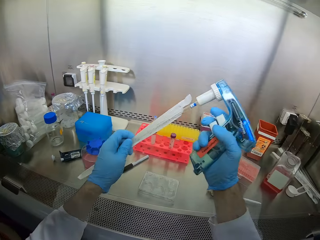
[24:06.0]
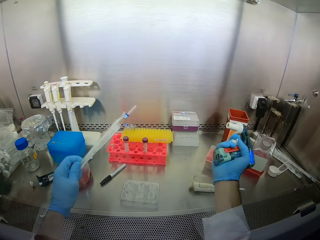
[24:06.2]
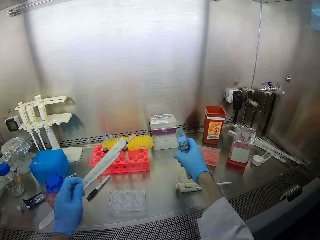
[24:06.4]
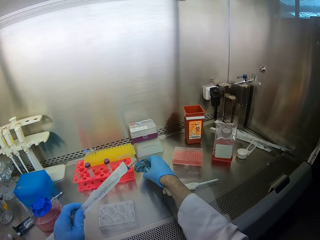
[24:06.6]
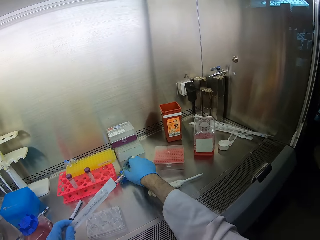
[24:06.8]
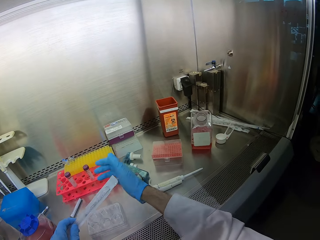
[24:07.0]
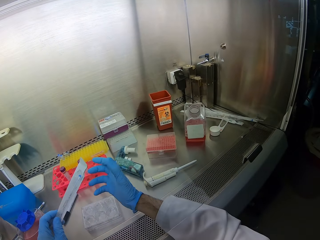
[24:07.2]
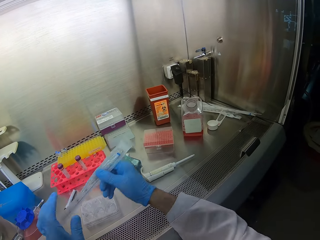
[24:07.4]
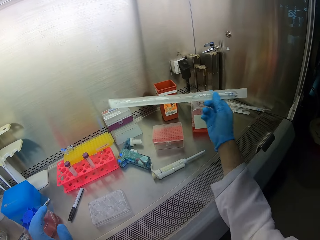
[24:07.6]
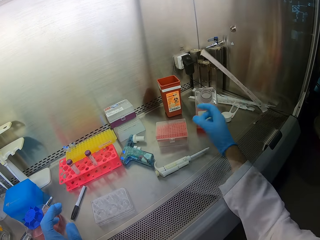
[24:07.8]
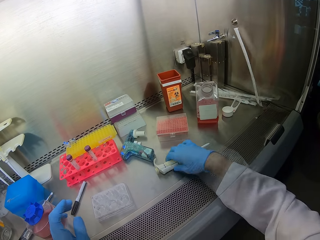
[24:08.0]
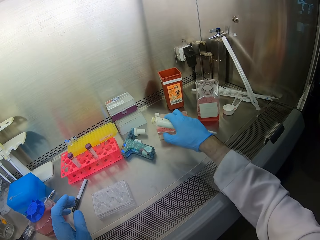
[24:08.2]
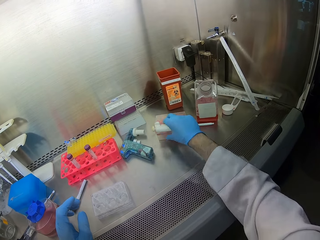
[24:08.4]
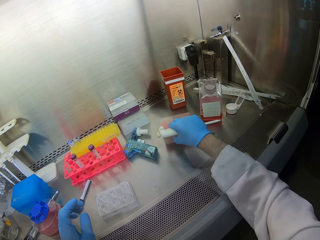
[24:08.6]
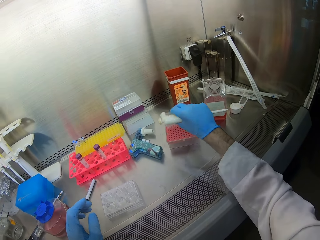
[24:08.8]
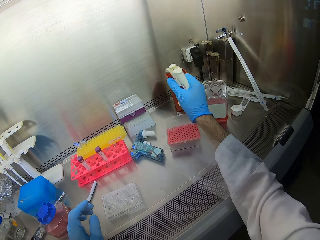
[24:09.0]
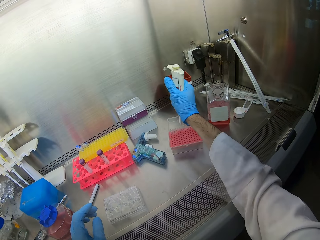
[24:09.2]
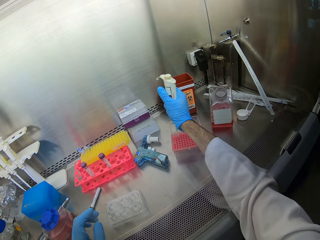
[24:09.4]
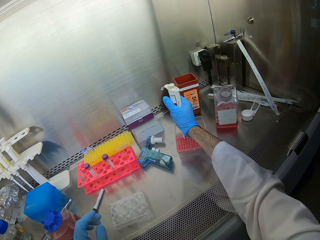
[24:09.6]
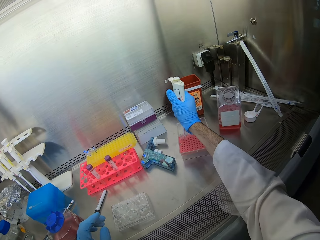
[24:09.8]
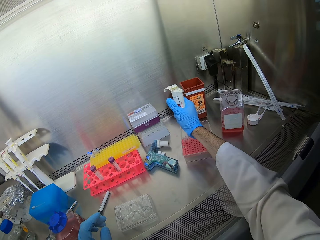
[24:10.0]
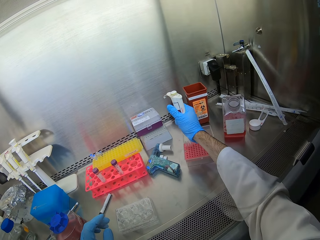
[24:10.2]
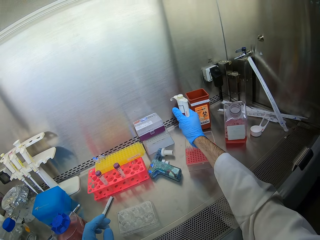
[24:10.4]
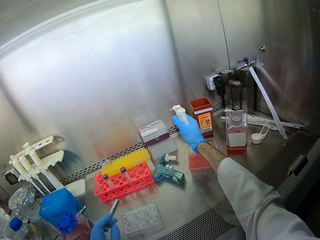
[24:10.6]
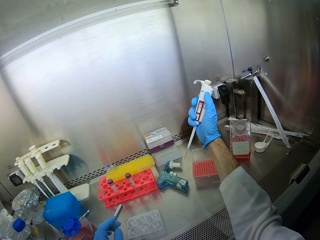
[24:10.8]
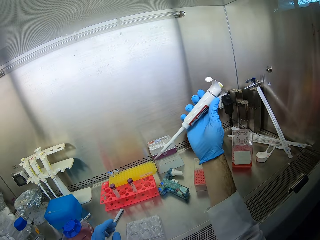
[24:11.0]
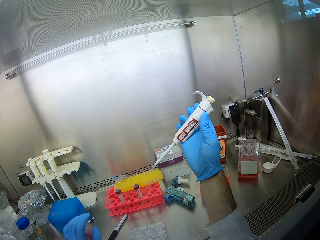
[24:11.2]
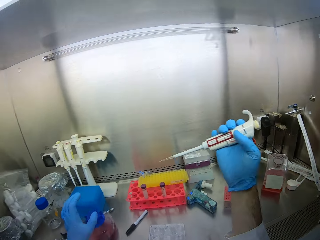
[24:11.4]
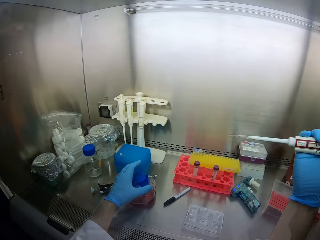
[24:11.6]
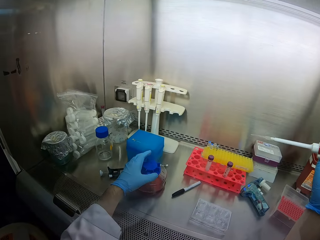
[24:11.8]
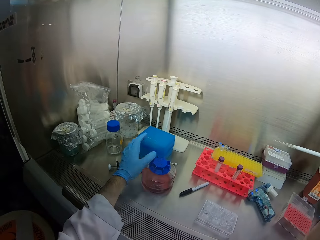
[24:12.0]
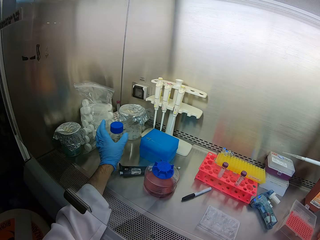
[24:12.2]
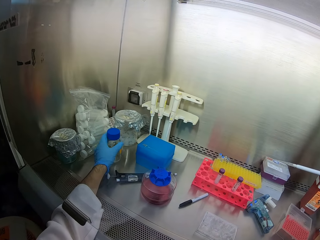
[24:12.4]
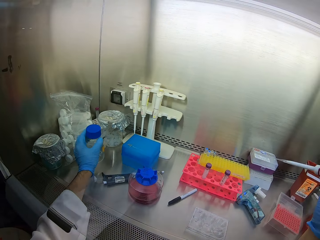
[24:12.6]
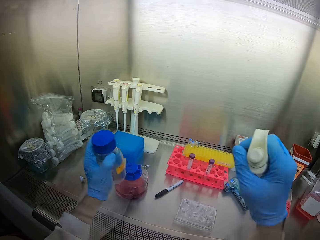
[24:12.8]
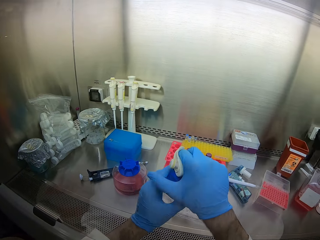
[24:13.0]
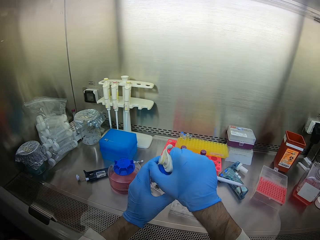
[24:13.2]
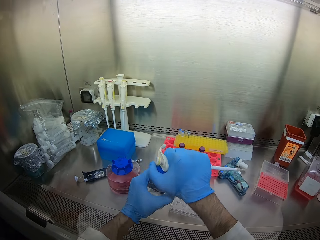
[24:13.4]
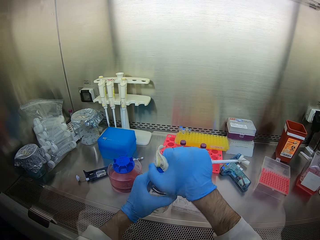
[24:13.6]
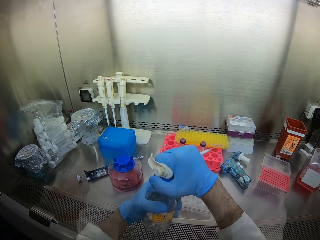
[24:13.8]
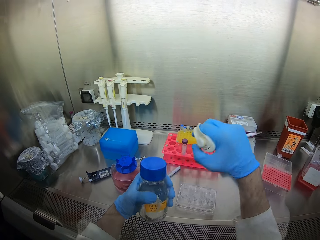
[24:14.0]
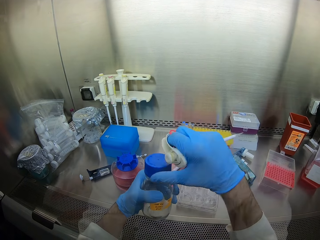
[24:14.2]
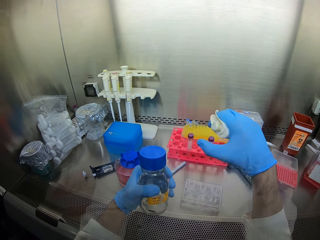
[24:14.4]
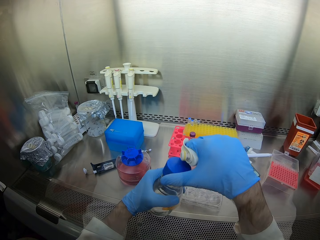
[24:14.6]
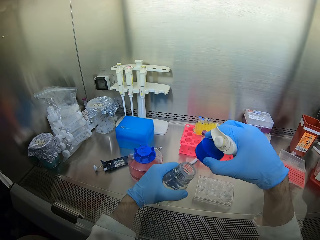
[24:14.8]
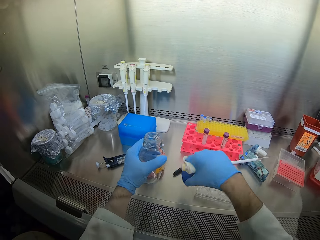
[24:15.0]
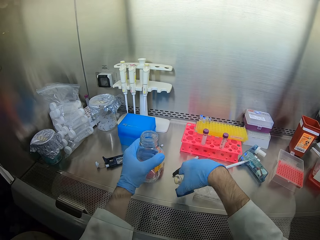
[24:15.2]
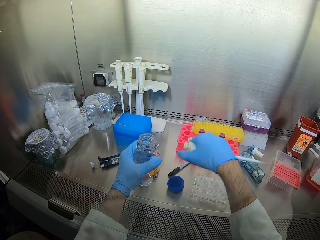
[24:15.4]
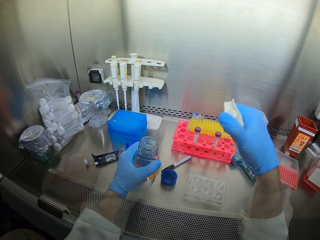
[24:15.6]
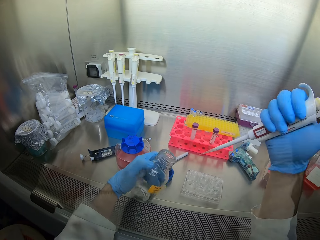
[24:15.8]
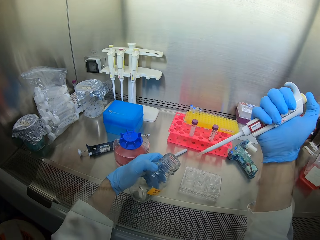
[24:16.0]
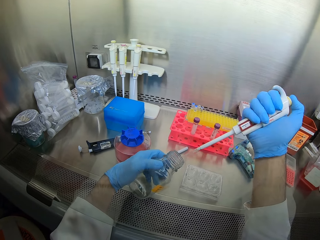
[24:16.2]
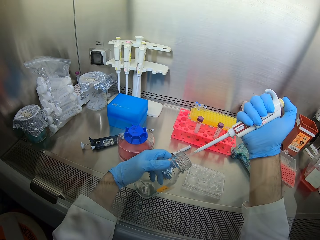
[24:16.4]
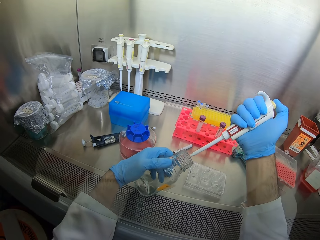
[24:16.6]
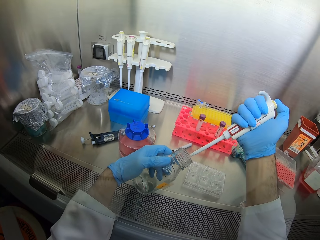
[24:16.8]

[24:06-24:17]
The camera wearer pulls a spray gun from the straw. They put the gun down. They press the straw with the right hand. They put the measuring tube aside. They throw off the straw on the table. They pick up something. They pull a container and open the container. They scoop something with a needlelike tool. They hold the needlelike tool with the right hand. They pick up a bottle. They open the bottle. They uncover the bottle and put the lid down.

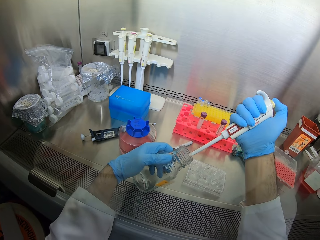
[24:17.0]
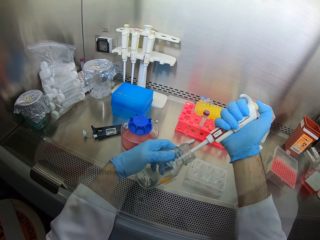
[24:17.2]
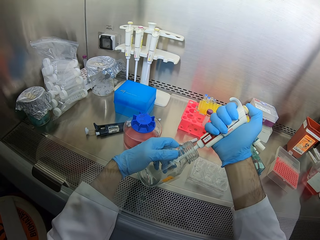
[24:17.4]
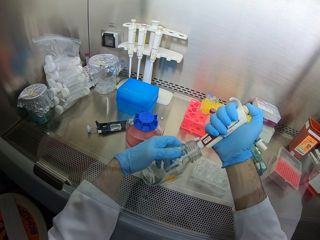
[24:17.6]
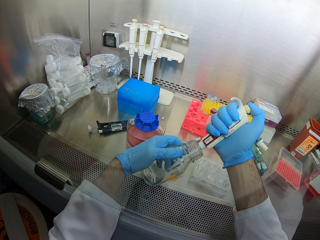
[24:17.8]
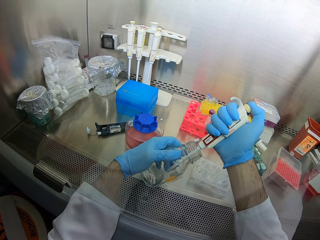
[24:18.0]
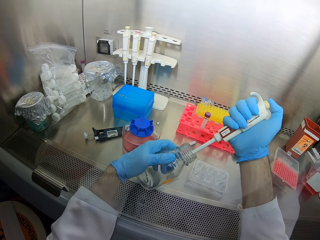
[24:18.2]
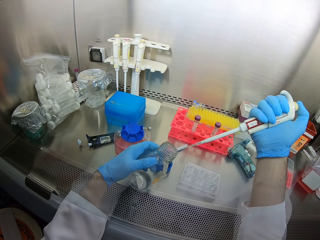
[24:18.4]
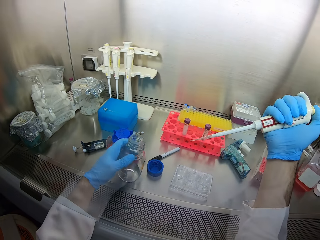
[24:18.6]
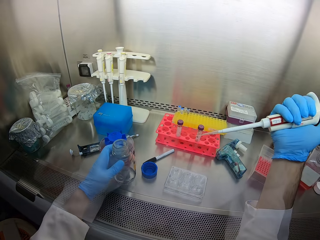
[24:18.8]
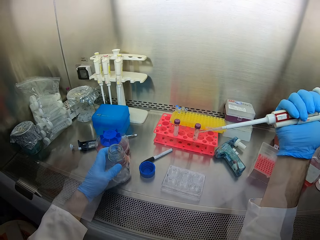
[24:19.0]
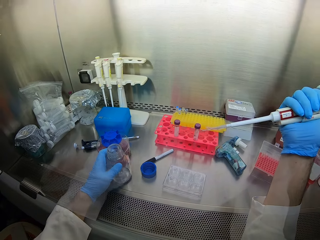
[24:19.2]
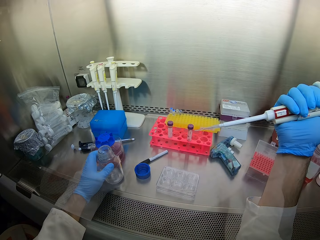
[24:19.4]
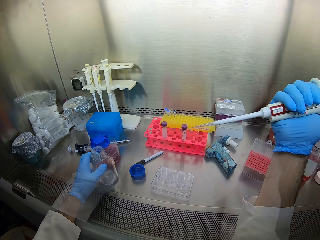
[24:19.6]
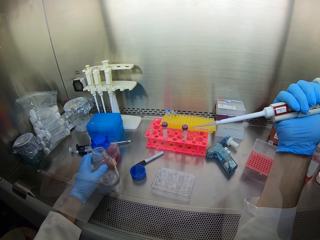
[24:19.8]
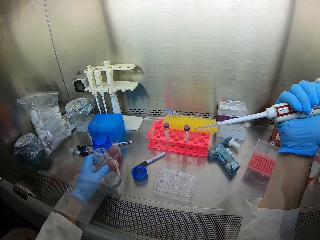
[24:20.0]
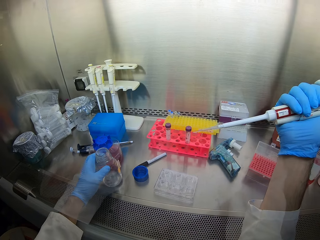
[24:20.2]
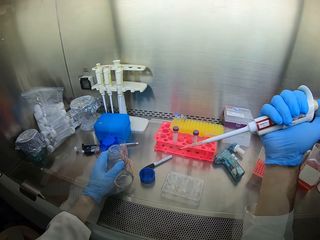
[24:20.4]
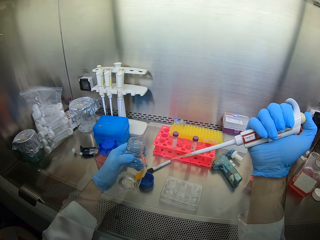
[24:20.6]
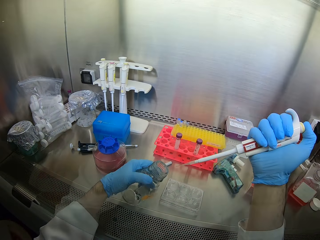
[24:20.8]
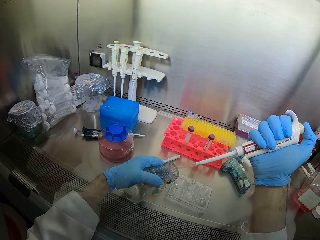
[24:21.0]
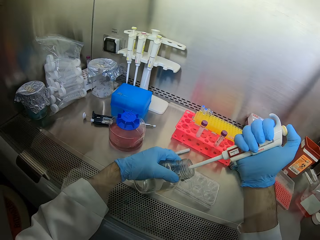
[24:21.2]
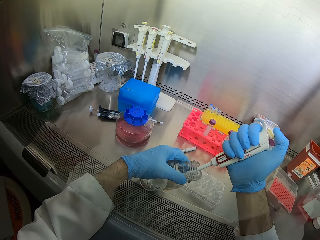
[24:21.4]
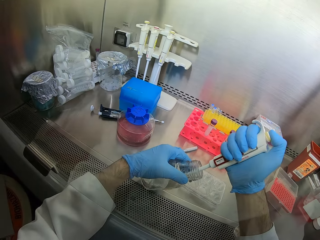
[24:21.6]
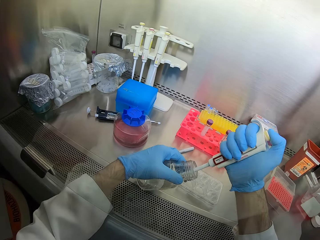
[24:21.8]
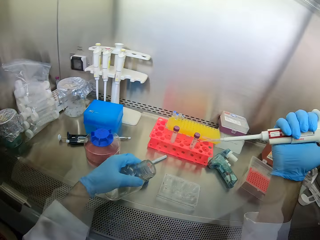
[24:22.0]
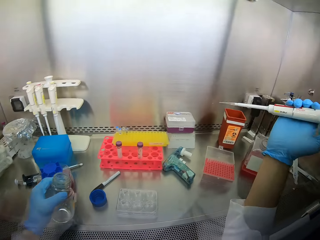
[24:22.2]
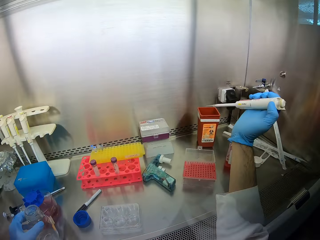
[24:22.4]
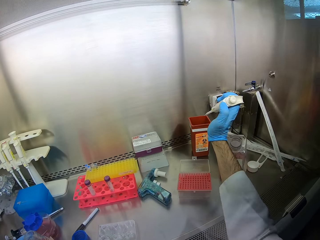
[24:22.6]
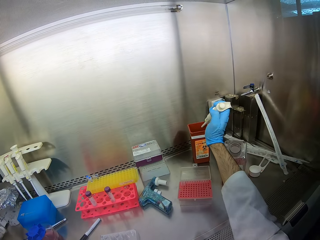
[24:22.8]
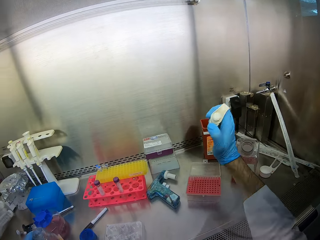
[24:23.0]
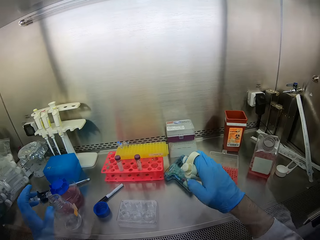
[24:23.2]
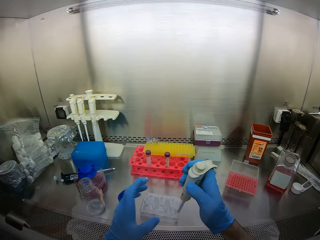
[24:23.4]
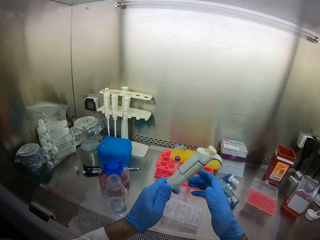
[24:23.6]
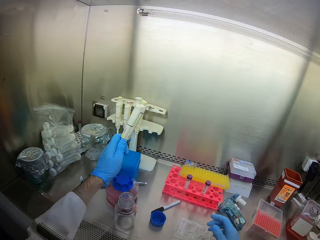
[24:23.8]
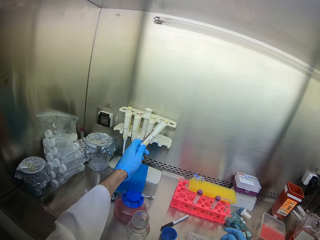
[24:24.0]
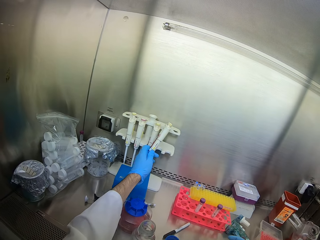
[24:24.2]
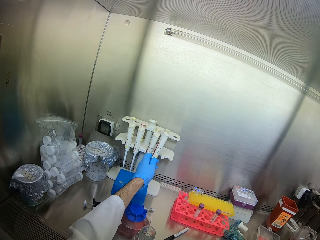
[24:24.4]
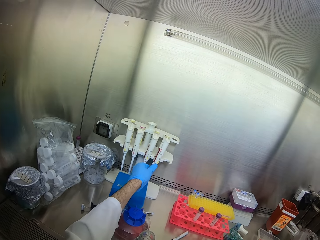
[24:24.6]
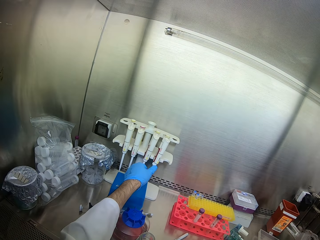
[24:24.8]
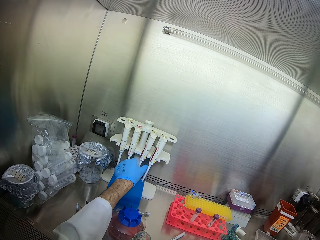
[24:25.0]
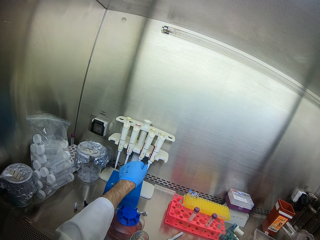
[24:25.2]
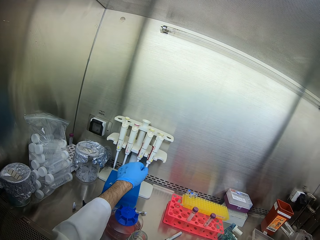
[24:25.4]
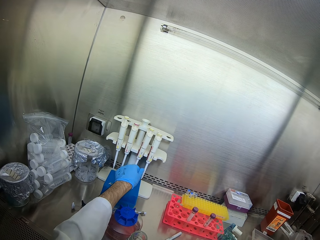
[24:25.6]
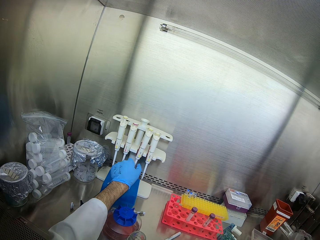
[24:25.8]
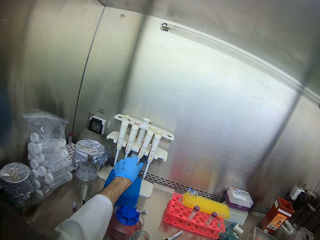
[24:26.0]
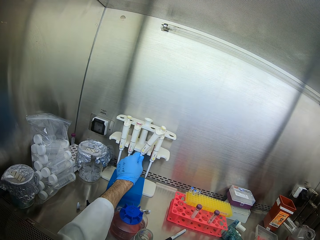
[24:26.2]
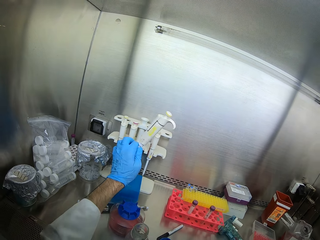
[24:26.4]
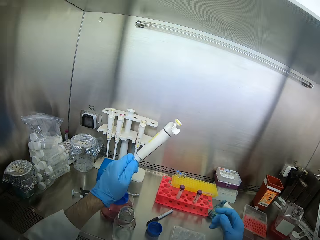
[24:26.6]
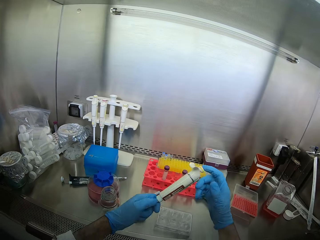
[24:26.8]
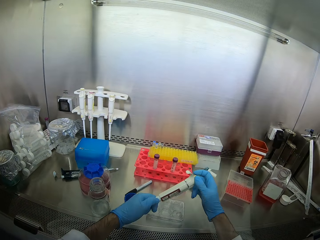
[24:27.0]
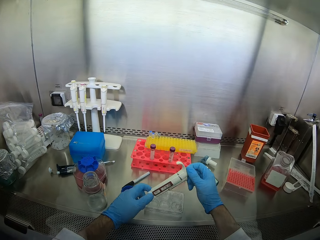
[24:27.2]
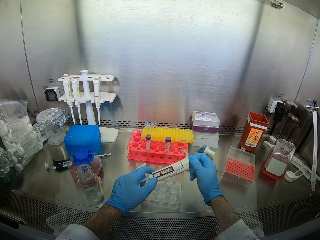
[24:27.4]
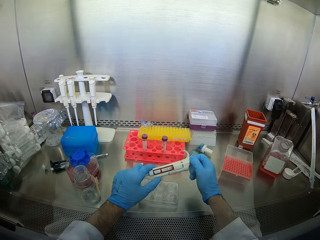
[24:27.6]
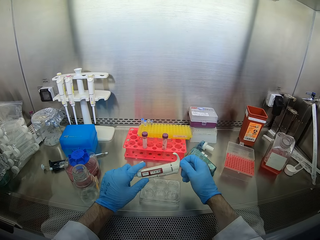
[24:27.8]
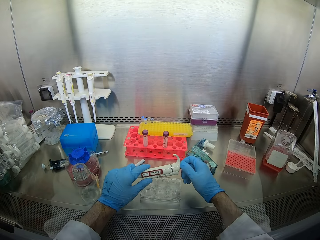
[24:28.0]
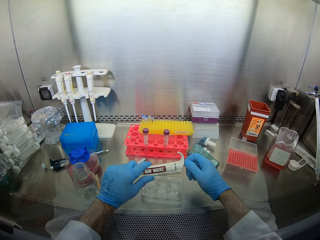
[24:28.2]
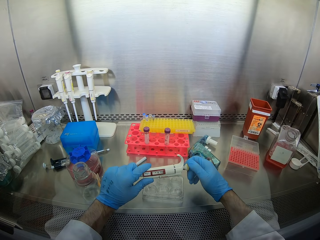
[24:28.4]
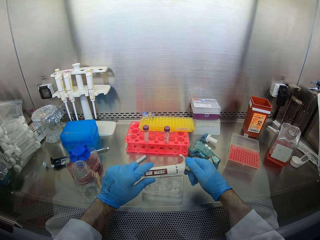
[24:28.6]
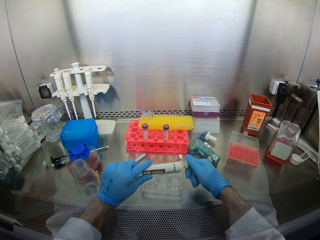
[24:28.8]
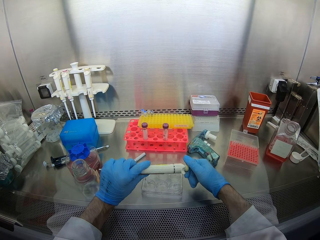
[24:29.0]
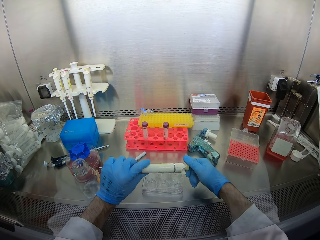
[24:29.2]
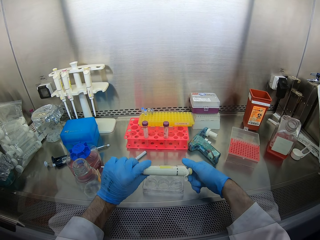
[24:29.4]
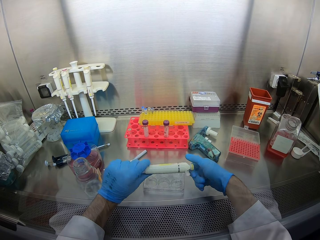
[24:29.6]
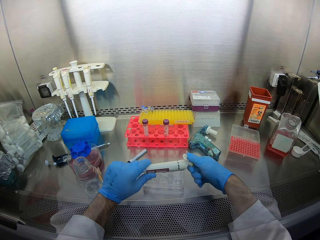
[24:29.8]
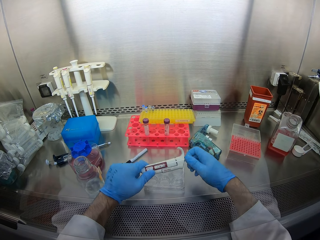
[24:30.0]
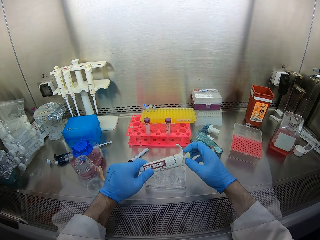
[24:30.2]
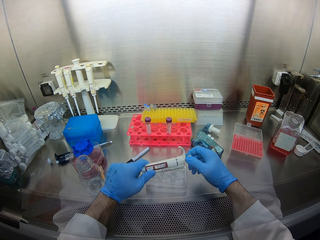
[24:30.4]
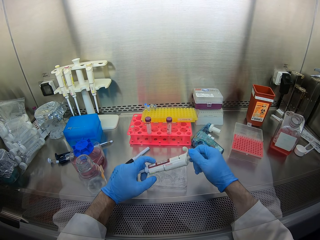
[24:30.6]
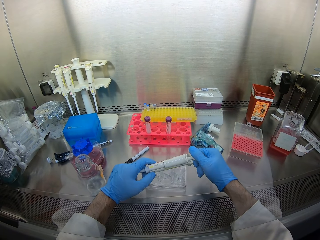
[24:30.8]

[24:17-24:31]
The camera wearer inserts the tool or liquid gun in the bottle and scoops some liquid from the bottle. They put the bottle down. They move the bottle with the left hand. They stare around. They move the left hand. They insert the tool in the bottle and scoop liquid from the bottle. They remove the tool from the bottle. They pour out liquid from the tool to a bucket. They hold the tool with both hands. They move the right hand from the tool. They place the tool on a white stand. They pick up the tool from the stand. They hold the tool with the right hand. They look at the gun. They roll the tool with the right hand.
